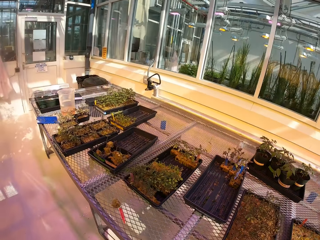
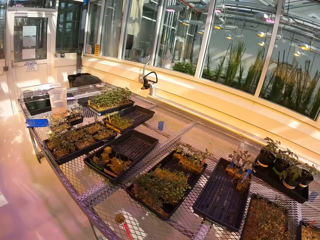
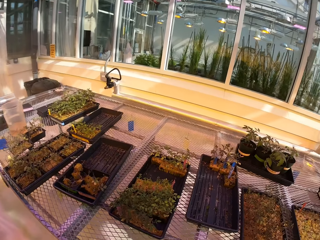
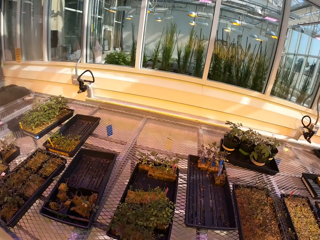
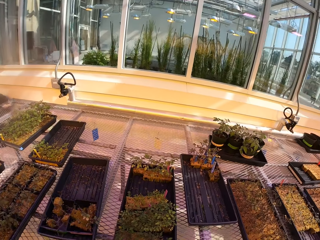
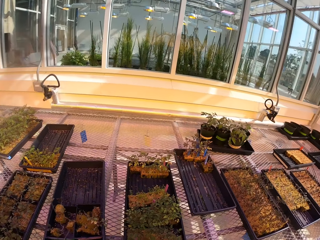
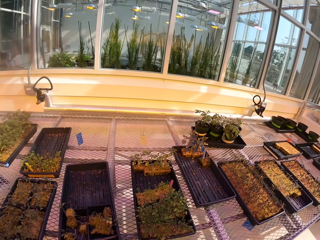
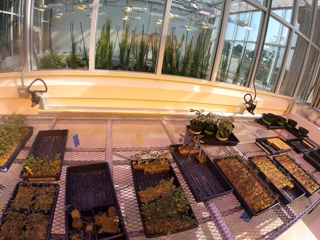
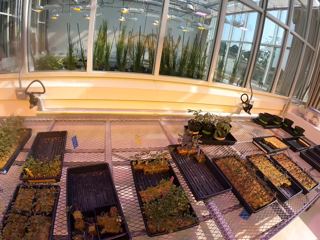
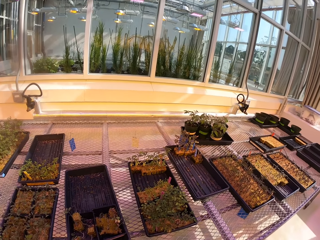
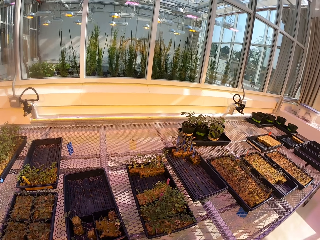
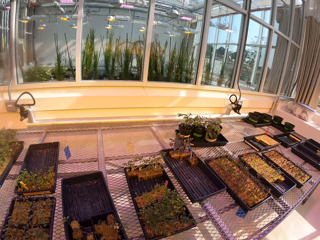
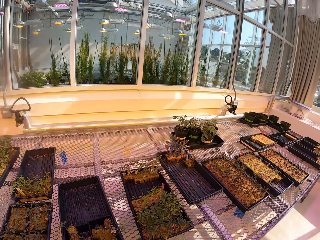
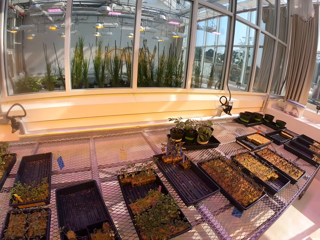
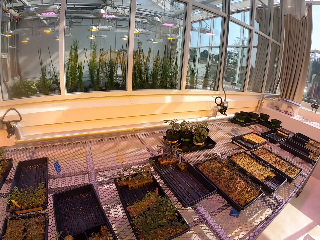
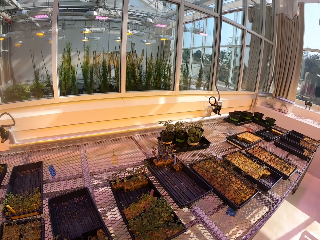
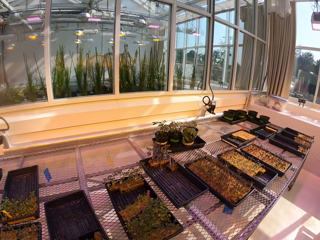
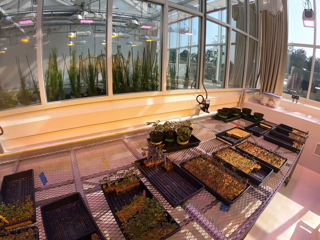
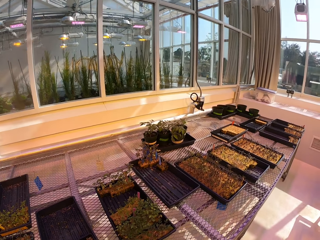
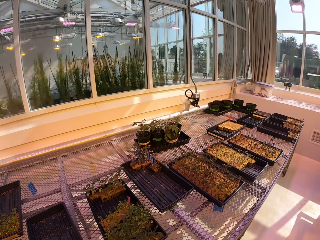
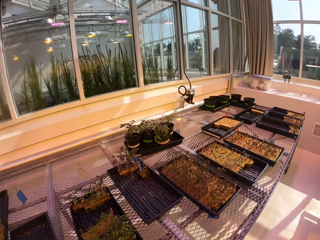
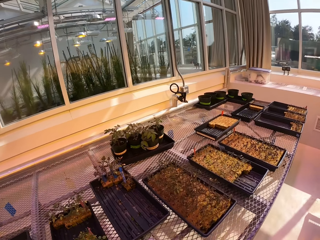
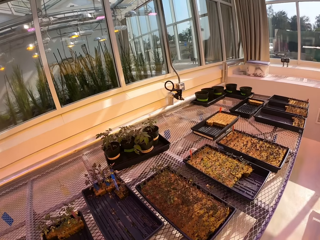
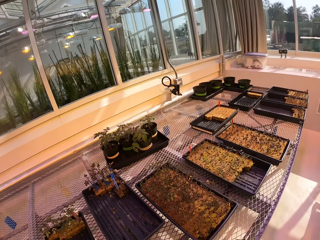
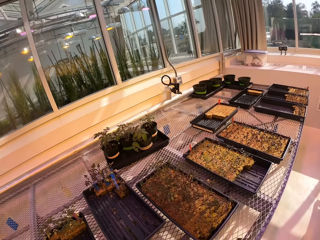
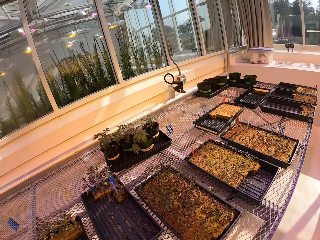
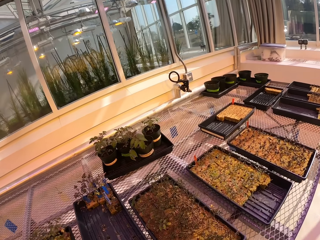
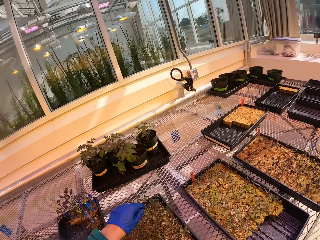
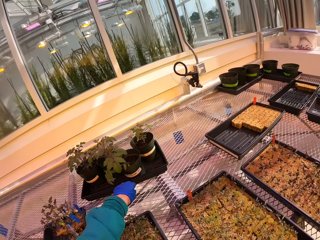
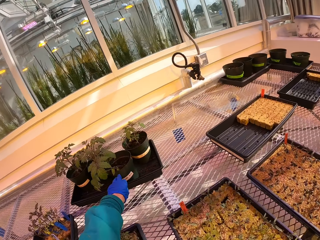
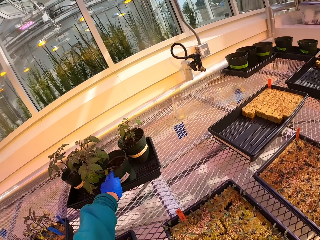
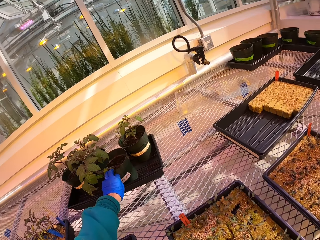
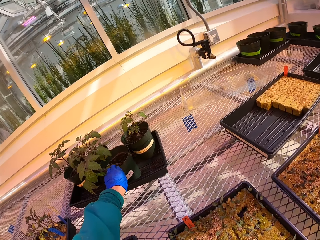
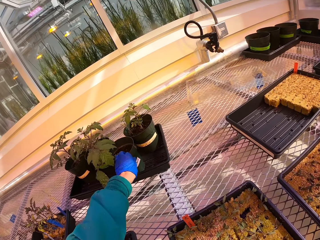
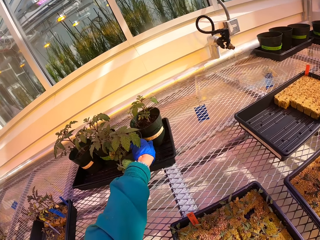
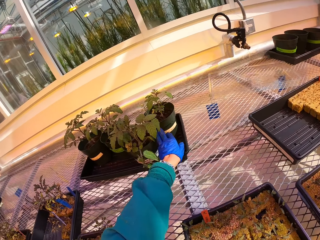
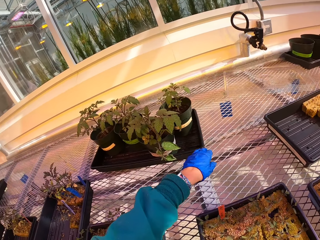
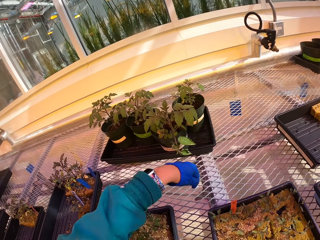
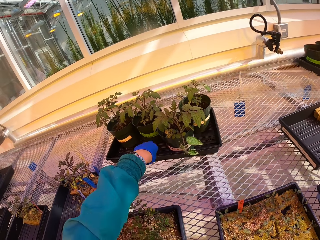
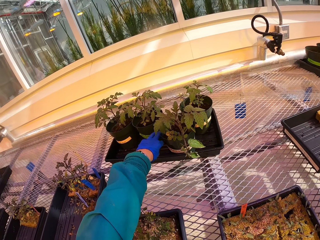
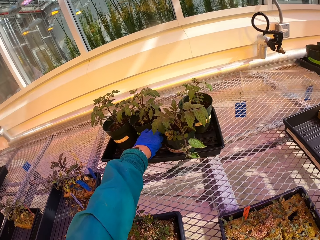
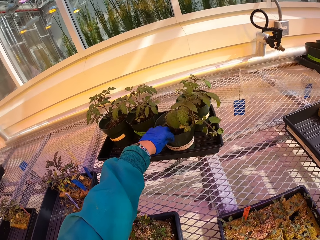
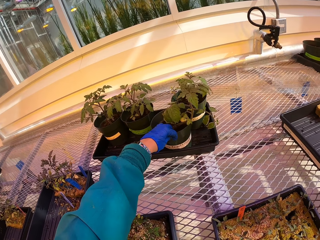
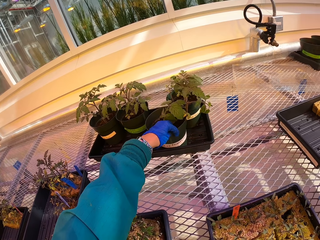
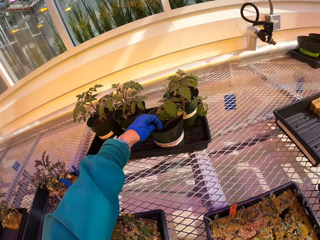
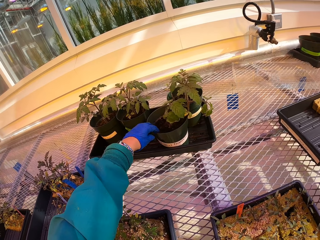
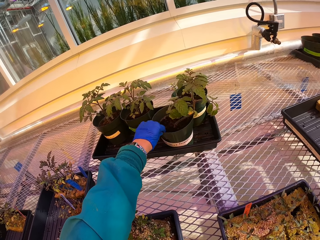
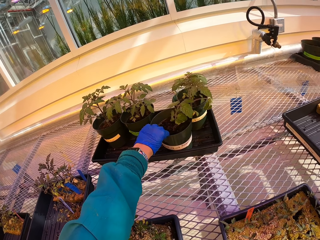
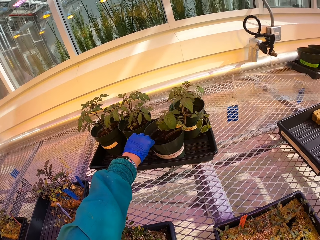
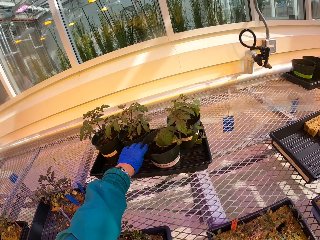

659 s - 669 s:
The camera wearer walks around. They turn a plant pot.

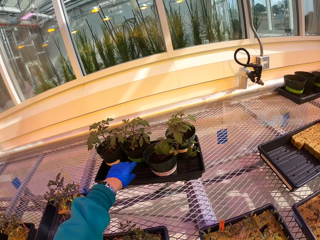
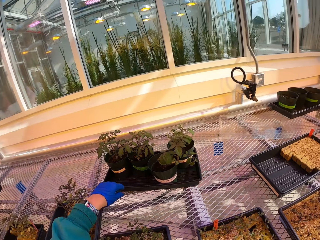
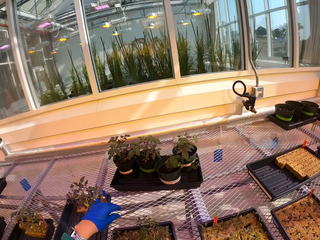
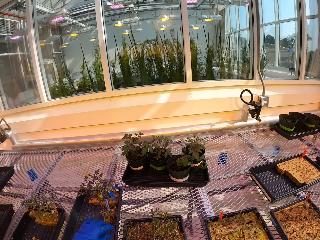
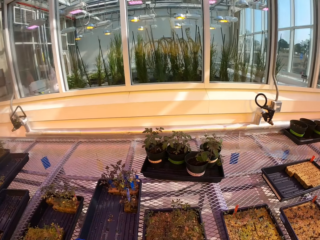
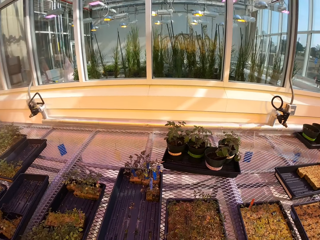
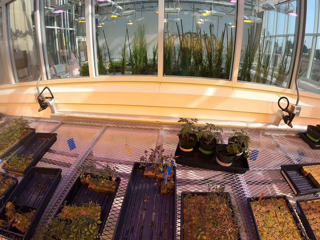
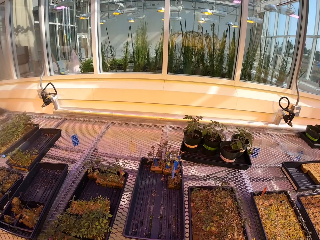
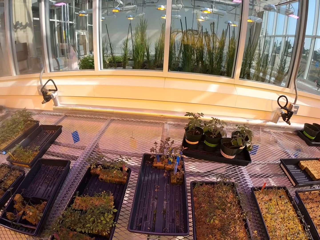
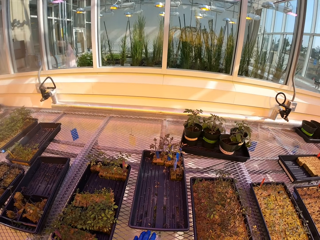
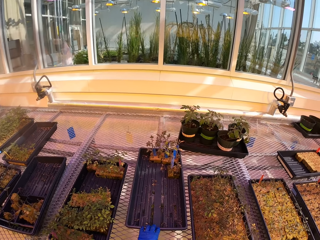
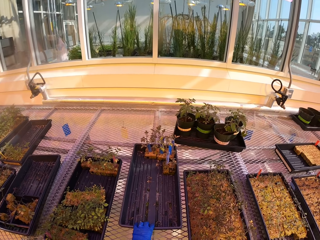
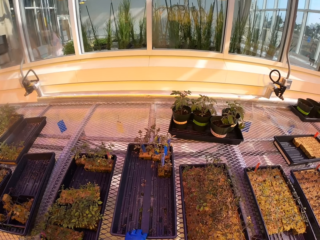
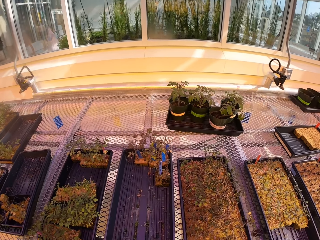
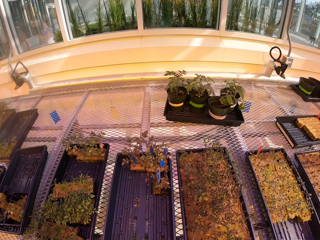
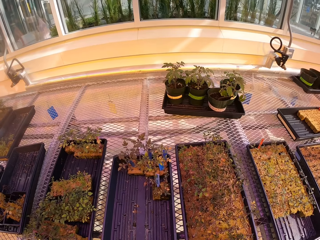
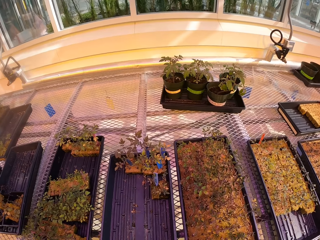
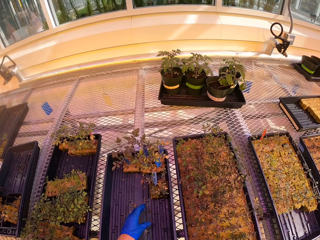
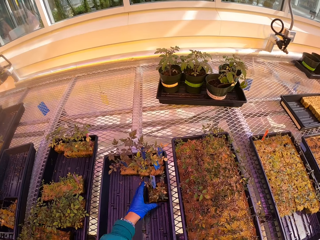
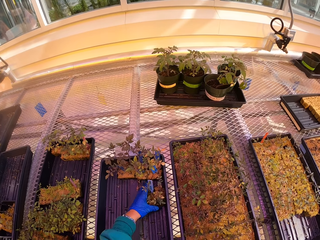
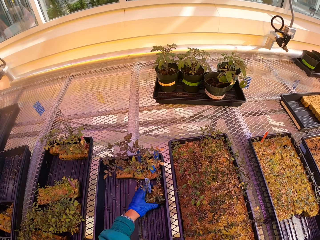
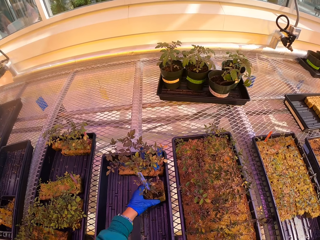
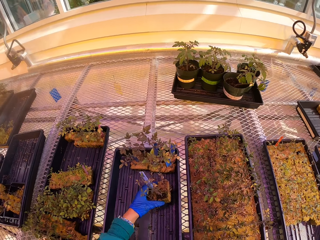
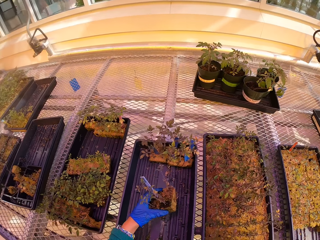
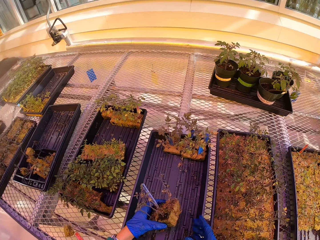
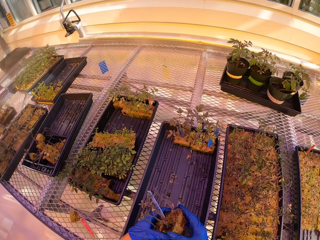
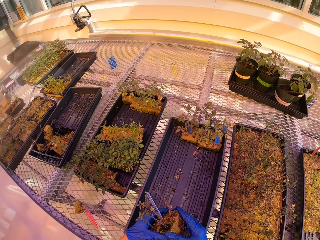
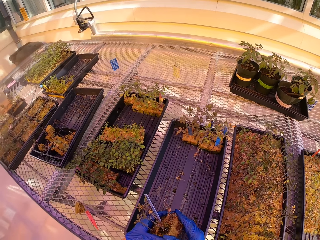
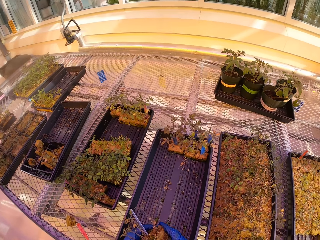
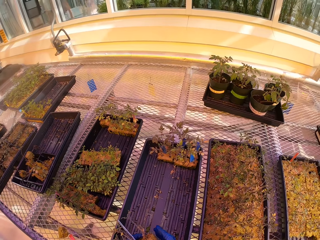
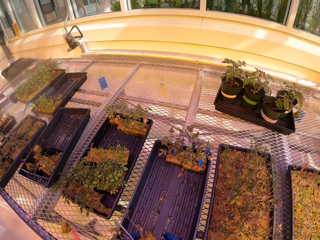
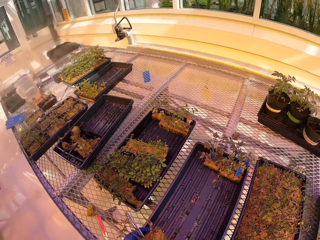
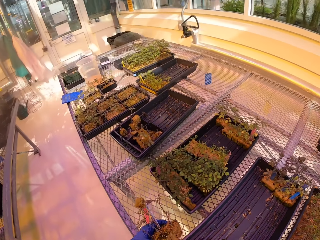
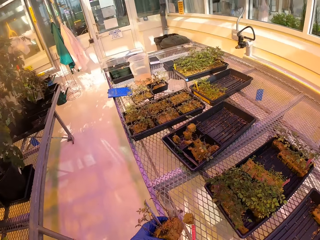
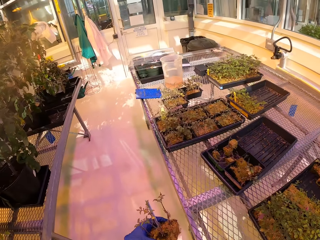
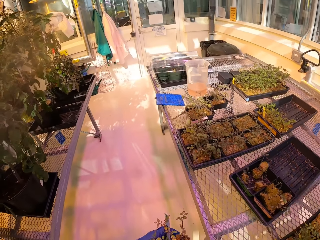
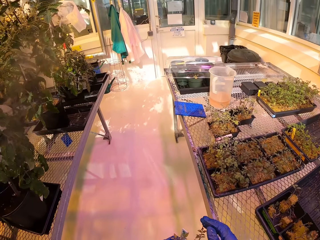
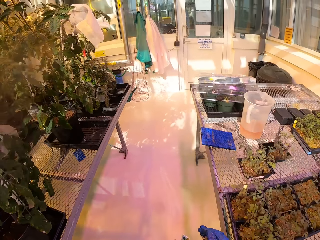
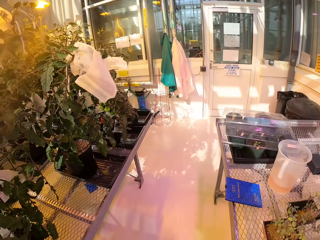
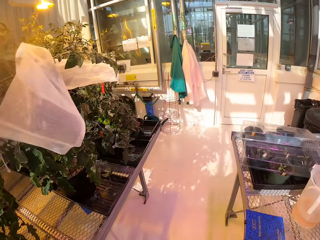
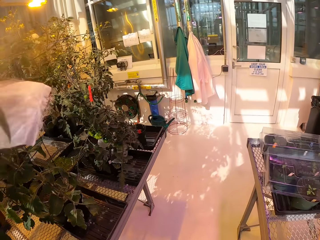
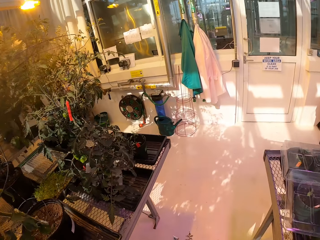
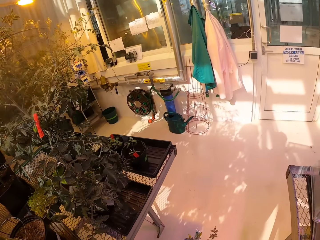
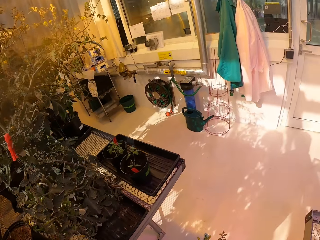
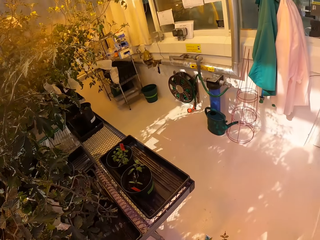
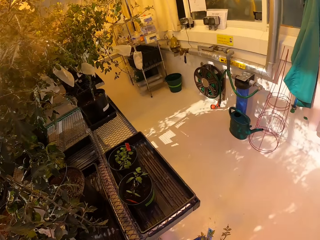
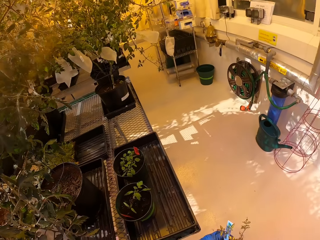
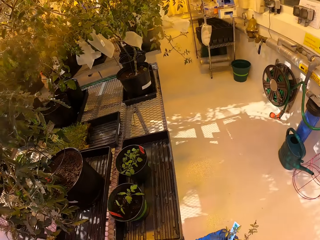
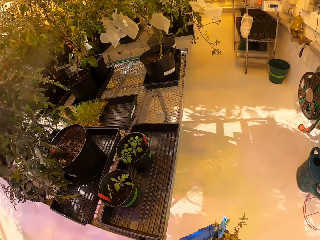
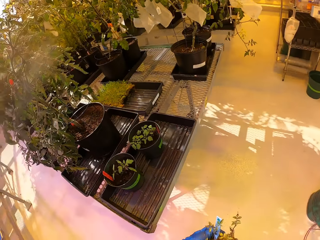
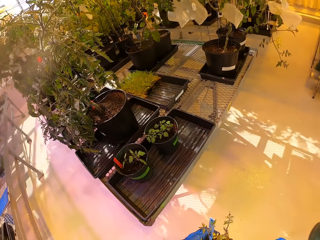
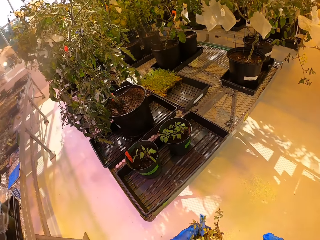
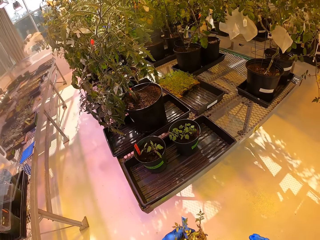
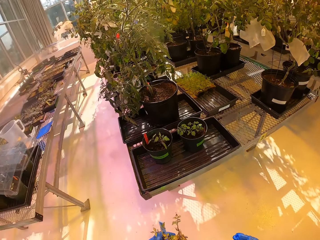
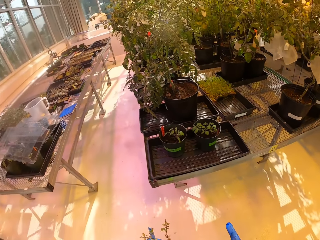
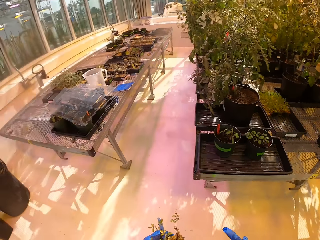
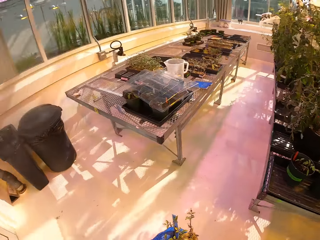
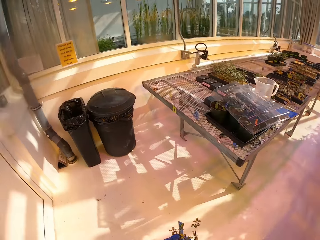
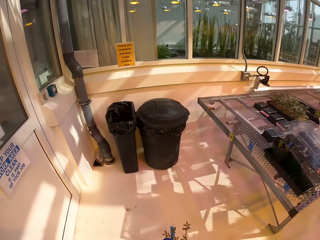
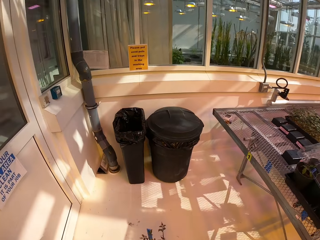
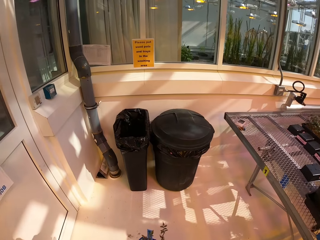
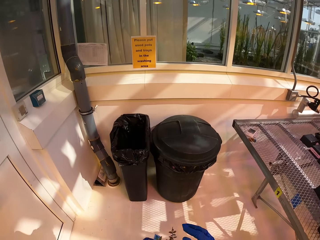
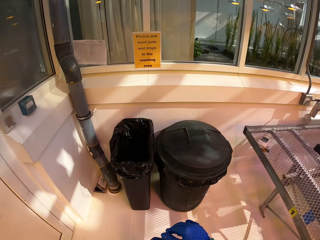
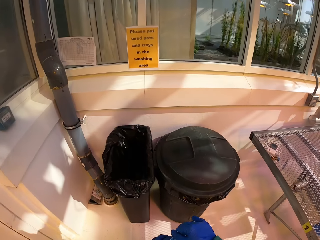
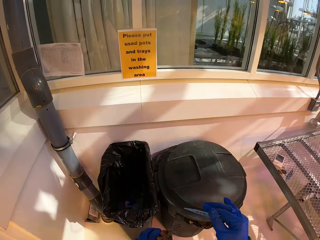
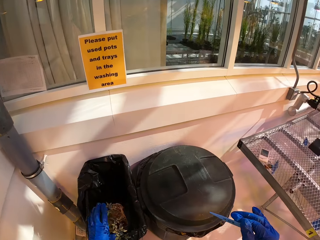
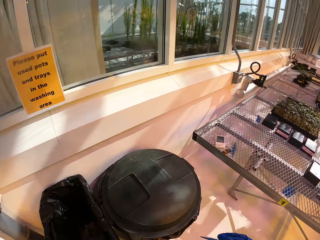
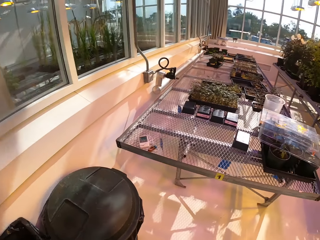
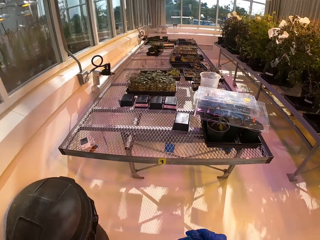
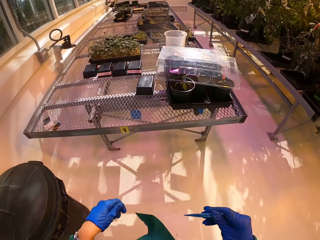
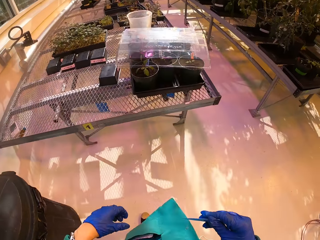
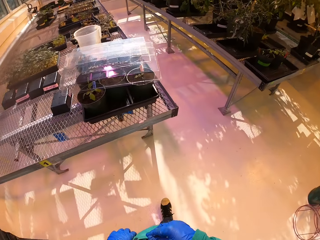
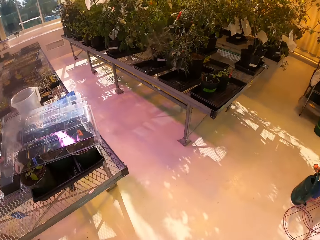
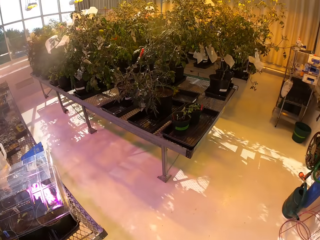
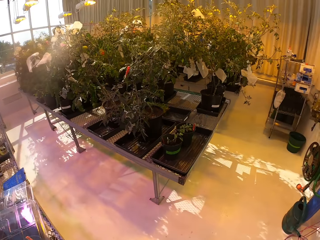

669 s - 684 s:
The camera wearer pulls a tray with a plant in it. They pick up a plant from the tray. They put the flower in place. They put the plant in a trash bin.
